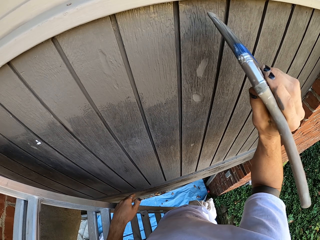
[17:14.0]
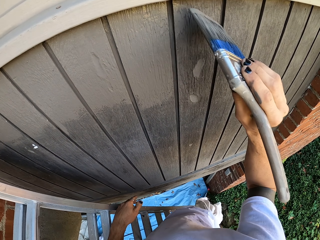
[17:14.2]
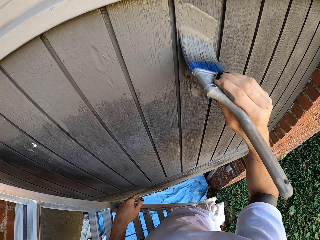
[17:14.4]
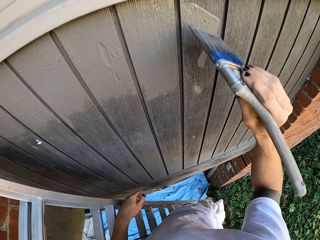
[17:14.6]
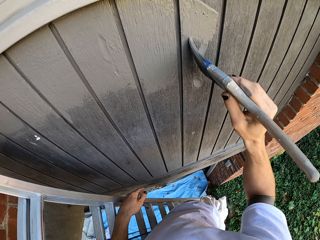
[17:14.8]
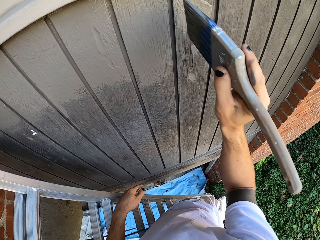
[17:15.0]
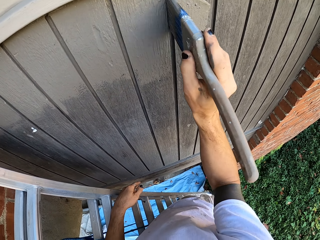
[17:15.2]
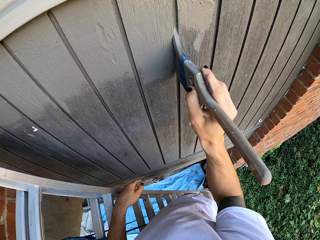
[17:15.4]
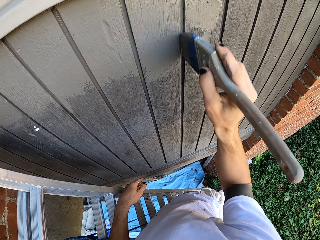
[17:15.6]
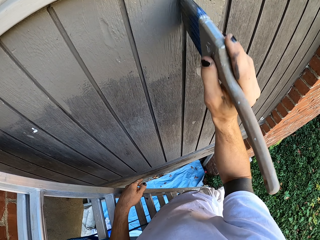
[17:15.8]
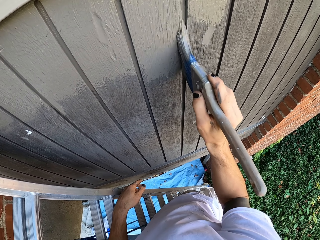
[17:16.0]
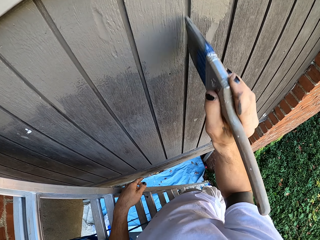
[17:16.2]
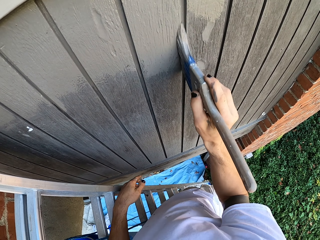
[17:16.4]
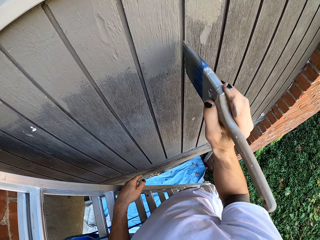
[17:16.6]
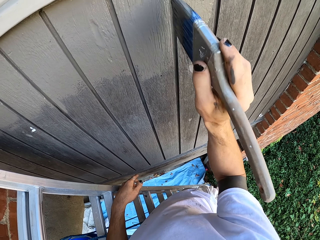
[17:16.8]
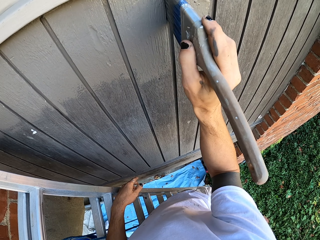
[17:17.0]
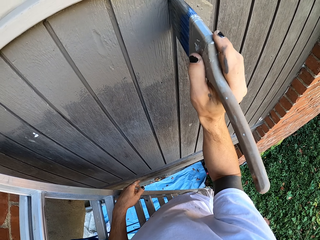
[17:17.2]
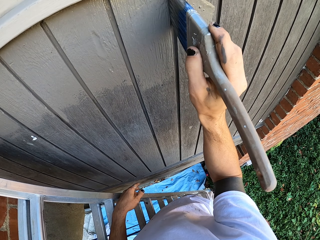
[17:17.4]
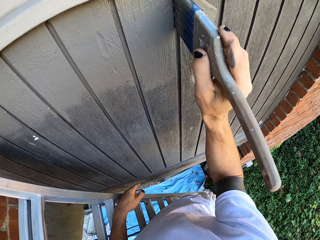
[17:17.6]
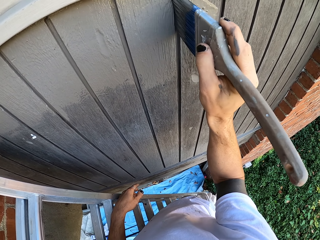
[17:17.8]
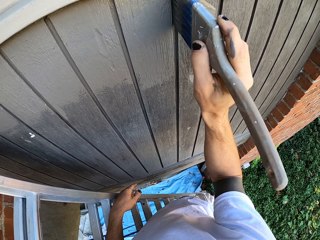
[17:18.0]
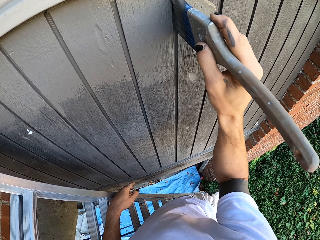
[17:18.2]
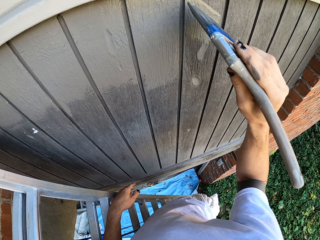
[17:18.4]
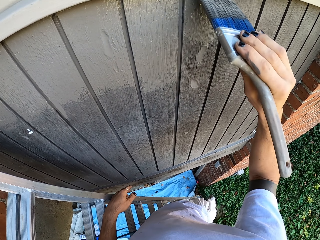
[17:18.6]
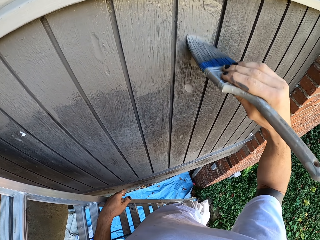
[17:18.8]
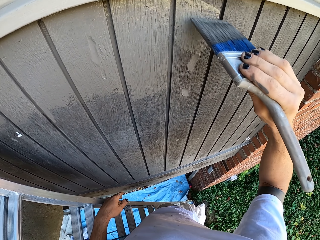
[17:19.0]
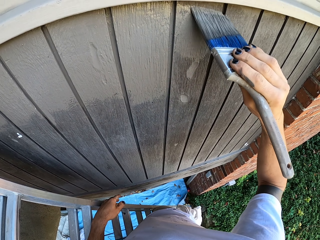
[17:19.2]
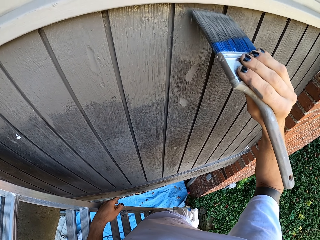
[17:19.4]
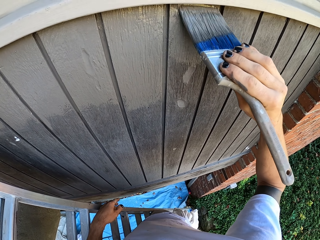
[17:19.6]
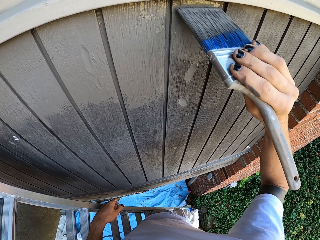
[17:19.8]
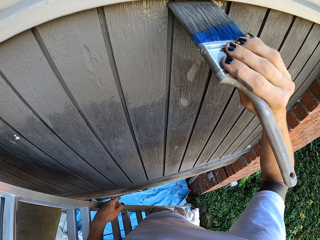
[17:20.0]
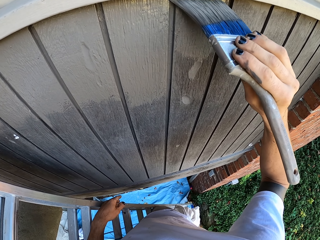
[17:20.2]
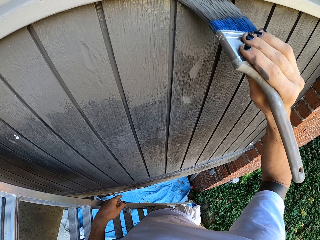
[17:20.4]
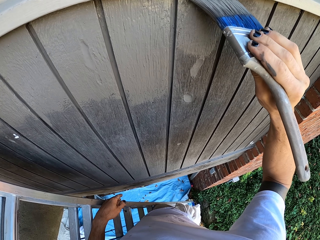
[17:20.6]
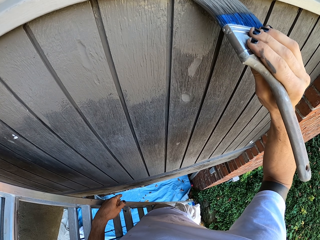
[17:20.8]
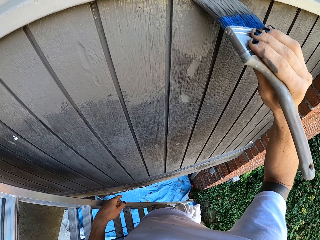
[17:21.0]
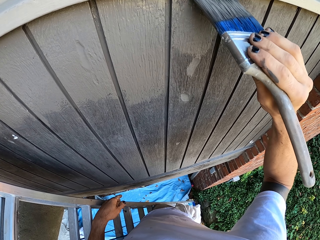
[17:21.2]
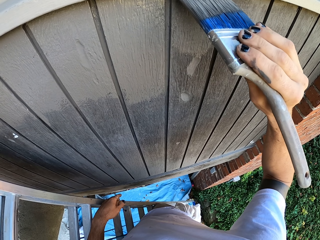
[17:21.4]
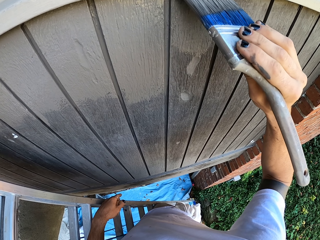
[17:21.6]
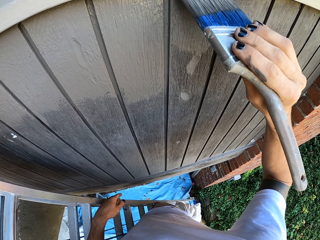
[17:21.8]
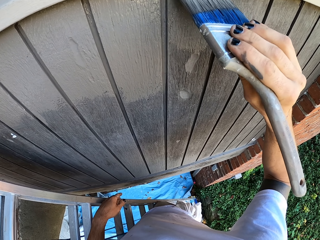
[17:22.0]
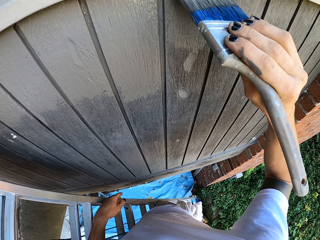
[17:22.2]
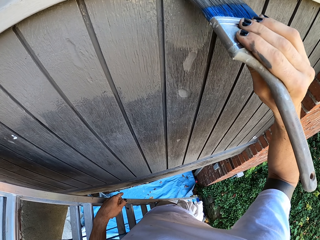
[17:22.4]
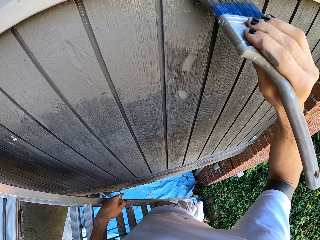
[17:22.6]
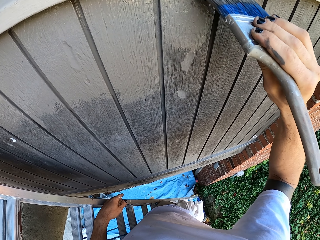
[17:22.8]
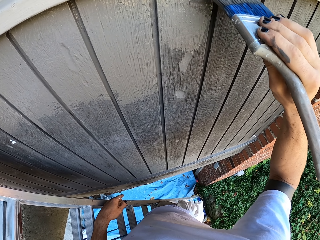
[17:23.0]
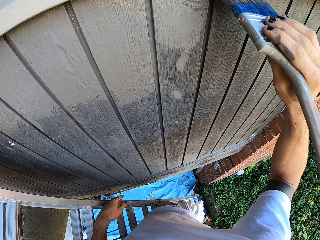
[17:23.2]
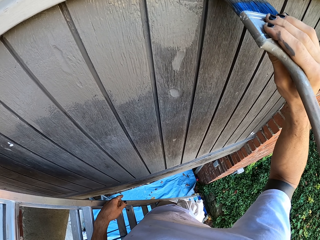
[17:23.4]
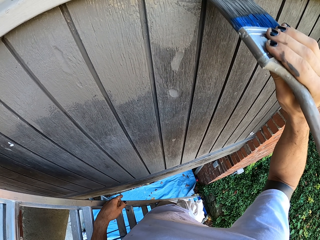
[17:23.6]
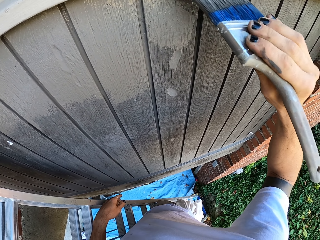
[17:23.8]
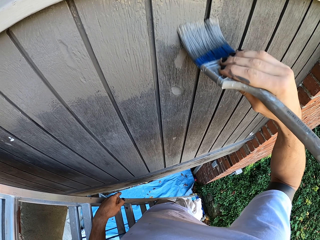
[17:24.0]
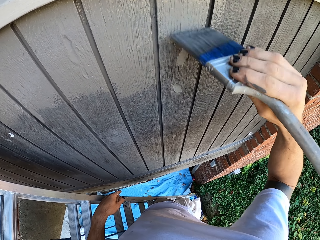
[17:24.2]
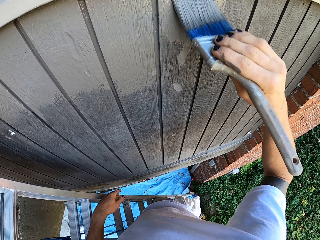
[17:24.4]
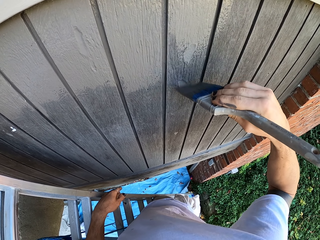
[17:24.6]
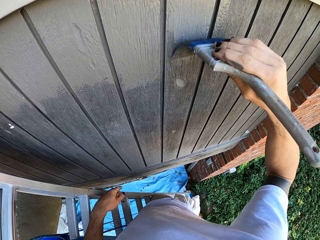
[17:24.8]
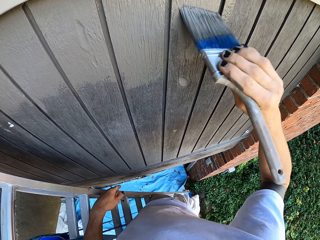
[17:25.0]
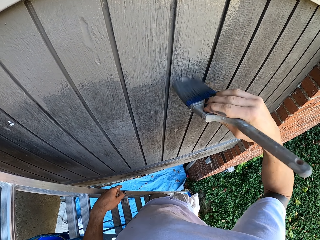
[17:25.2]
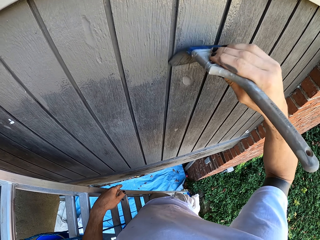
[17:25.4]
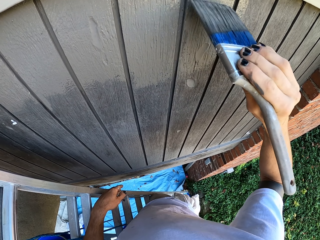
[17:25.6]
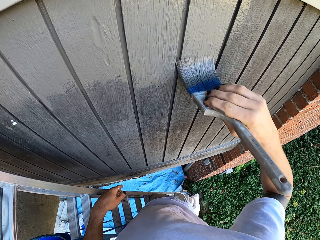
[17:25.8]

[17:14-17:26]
The camera wearer paints a wooden wall with a paintbrush.

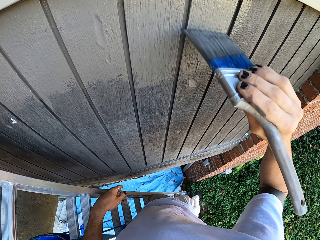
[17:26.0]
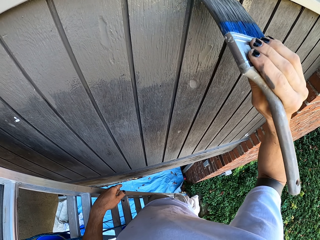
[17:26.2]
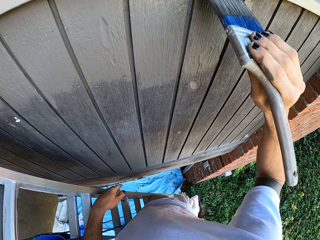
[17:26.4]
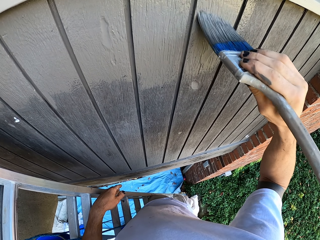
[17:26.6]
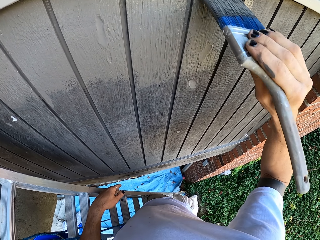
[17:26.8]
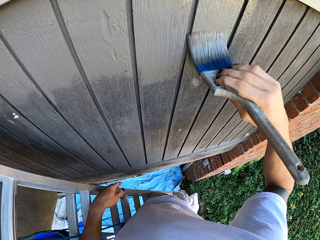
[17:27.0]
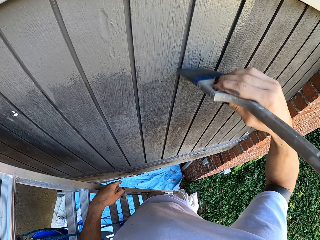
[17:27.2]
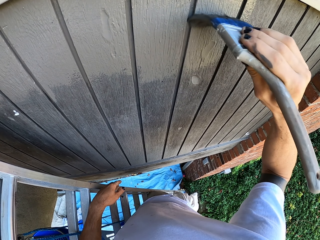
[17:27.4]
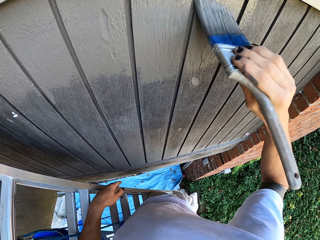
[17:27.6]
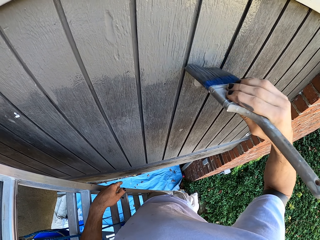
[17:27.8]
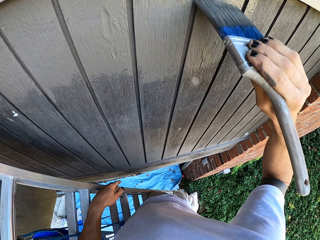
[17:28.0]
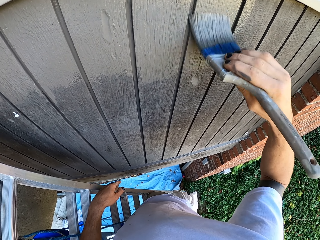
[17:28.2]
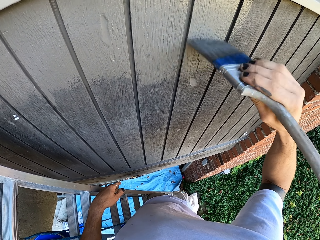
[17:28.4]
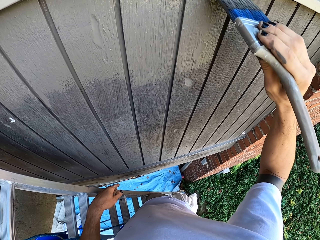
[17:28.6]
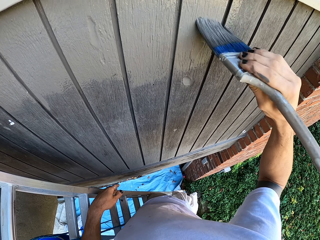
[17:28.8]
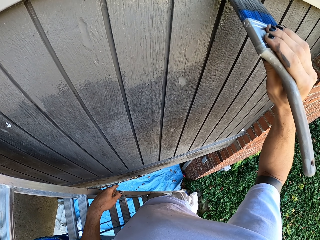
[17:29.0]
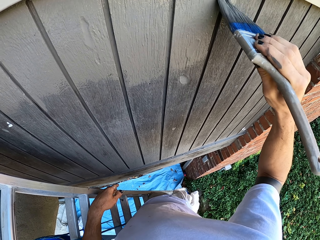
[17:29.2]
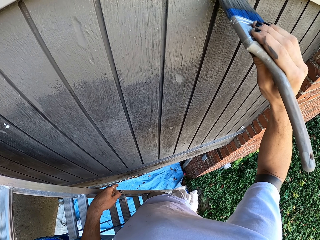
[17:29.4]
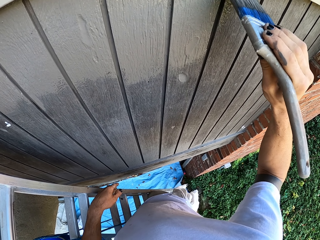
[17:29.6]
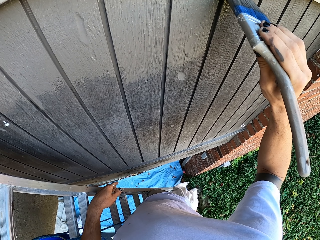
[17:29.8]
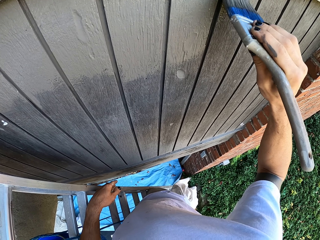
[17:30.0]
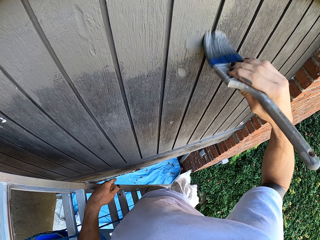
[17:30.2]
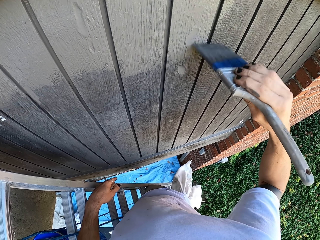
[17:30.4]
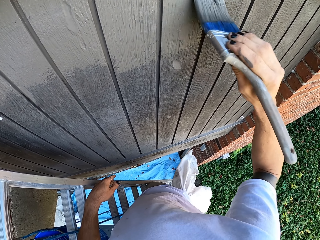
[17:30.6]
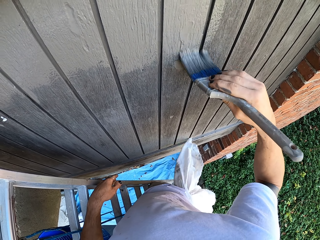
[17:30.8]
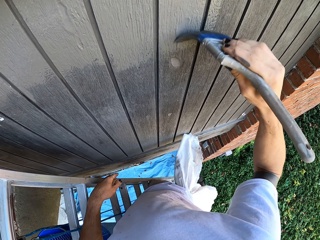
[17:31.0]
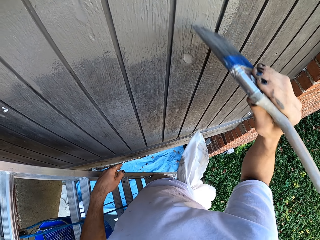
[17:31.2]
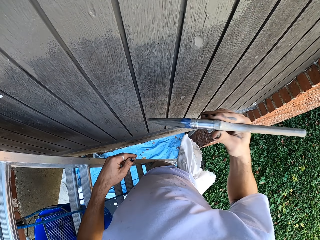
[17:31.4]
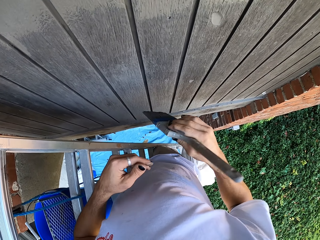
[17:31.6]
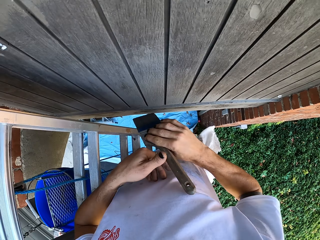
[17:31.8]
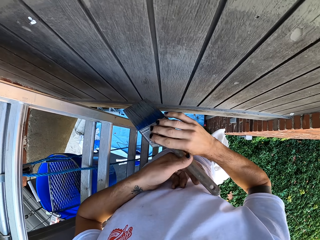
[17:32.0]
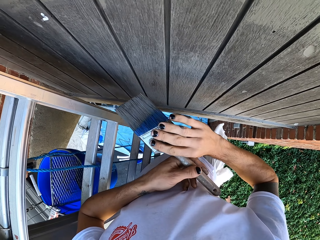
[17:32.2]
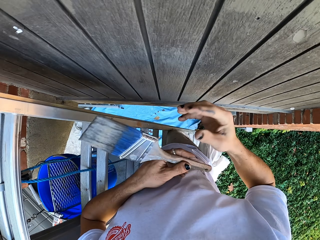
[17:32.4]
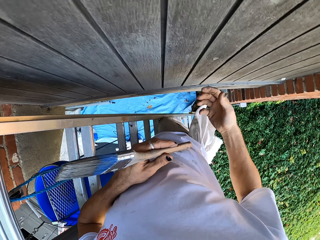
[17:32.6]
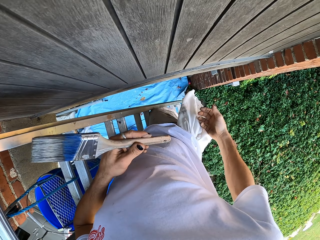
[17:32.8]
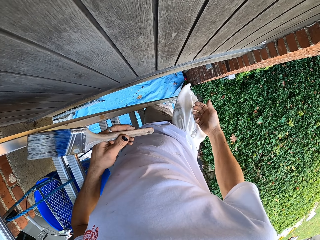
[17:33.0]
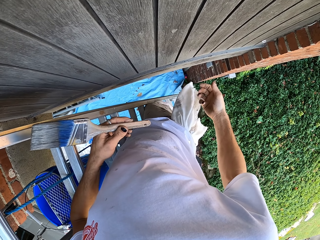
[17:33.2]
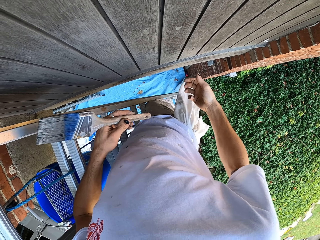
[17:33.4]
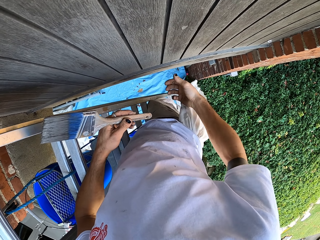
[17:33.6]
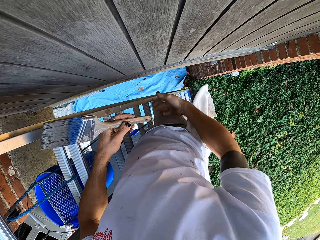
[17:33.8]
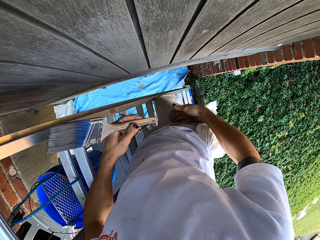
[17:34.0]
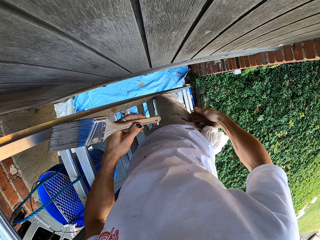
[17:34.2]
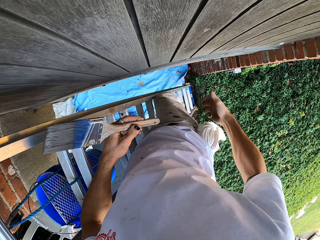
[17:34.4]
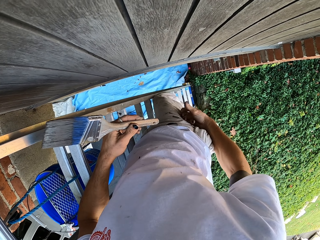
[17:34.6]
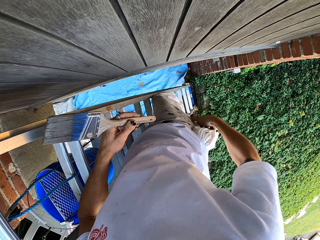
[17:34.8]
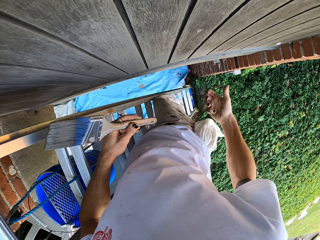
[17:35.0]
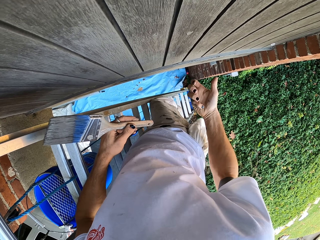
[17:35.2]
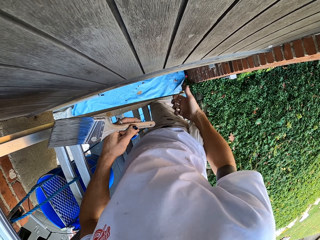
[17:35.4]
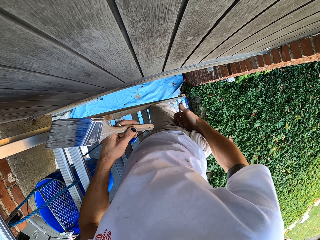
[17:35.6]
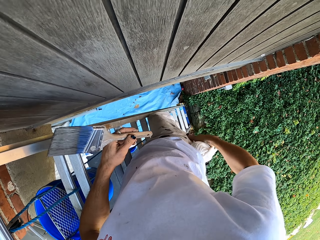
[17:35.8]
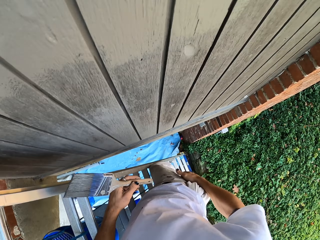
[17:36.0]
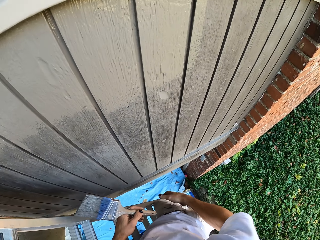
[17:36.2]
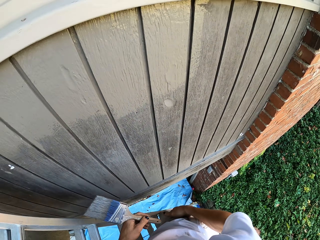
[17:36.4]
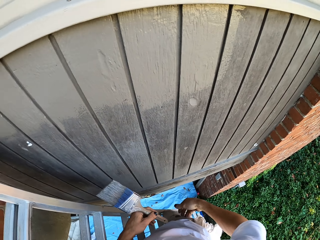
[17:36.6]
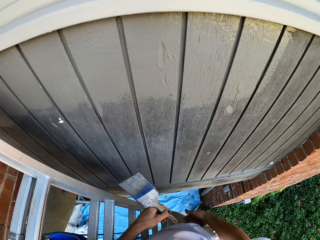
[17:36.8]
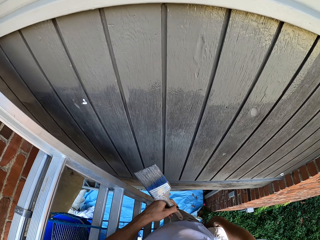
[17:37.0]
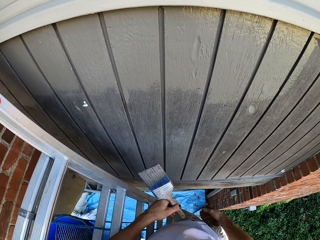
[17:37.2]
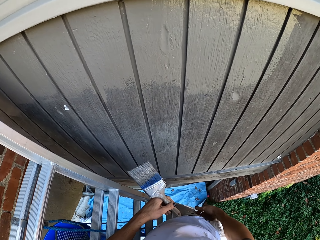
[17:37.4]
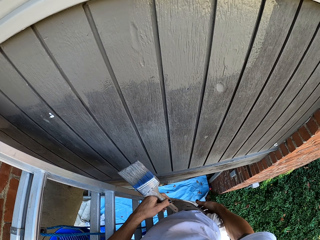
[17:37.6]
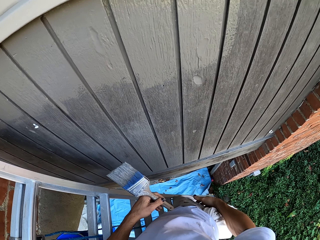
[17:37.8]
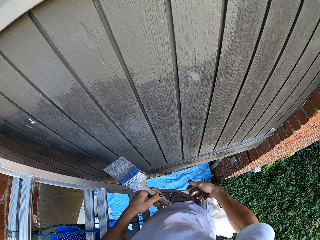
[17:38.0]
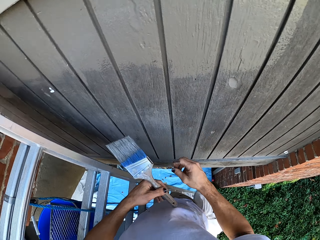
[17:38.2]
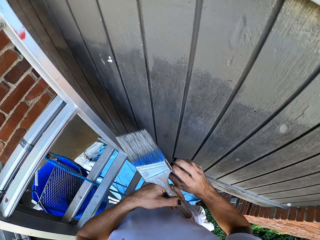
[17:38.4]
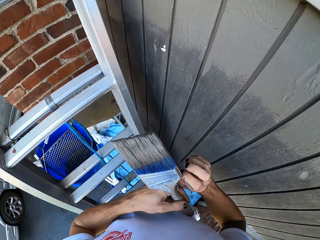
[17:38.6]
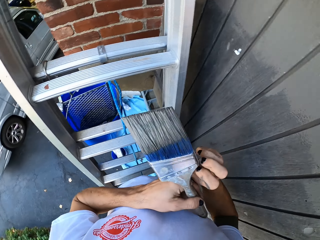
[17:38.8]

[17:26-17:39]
The camera wearer picks up a paintbrush with the other hand. He holds the paintbrush with his left hand. He wipes paint on the trouser. He looks around.
